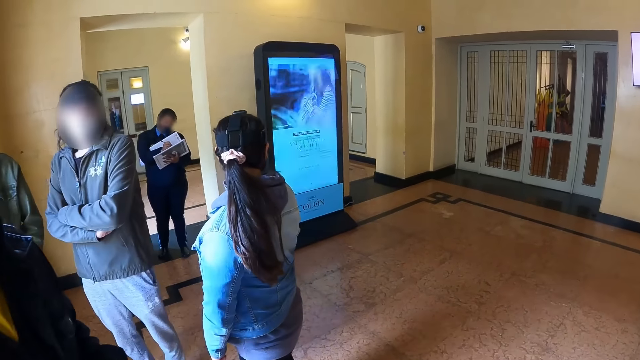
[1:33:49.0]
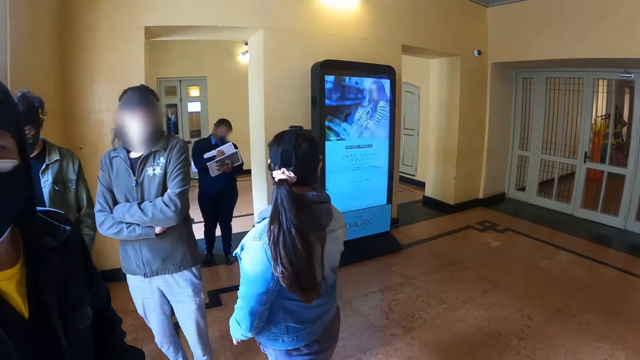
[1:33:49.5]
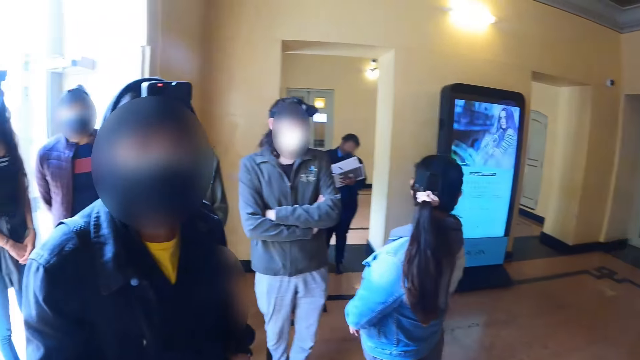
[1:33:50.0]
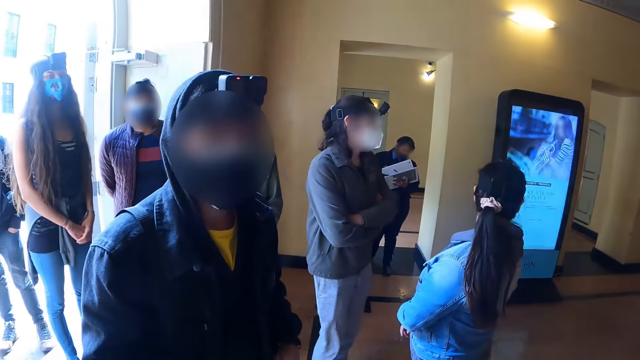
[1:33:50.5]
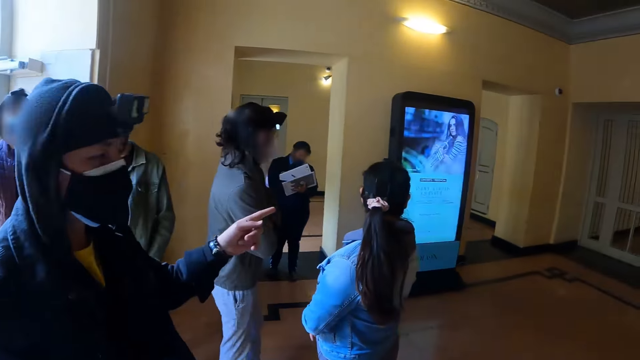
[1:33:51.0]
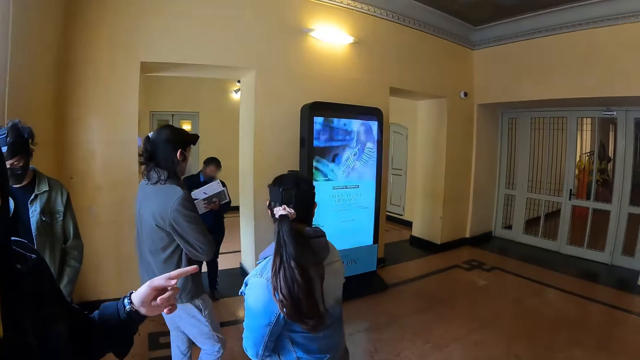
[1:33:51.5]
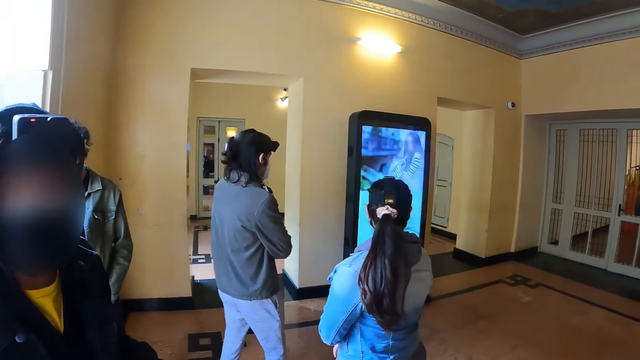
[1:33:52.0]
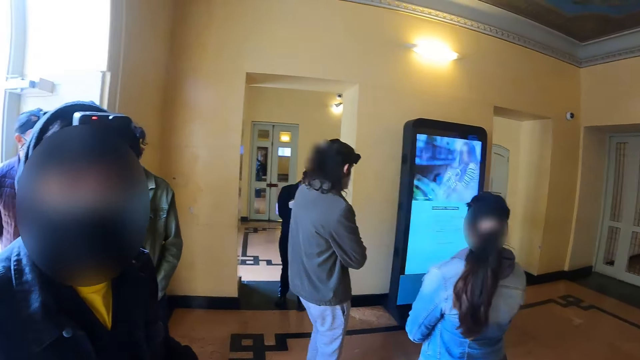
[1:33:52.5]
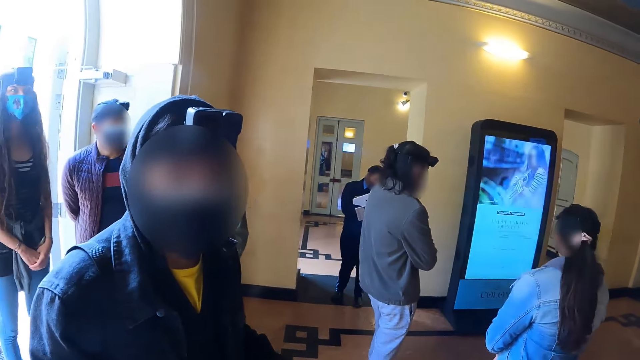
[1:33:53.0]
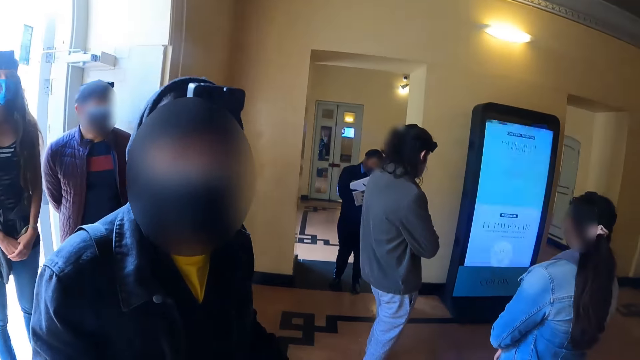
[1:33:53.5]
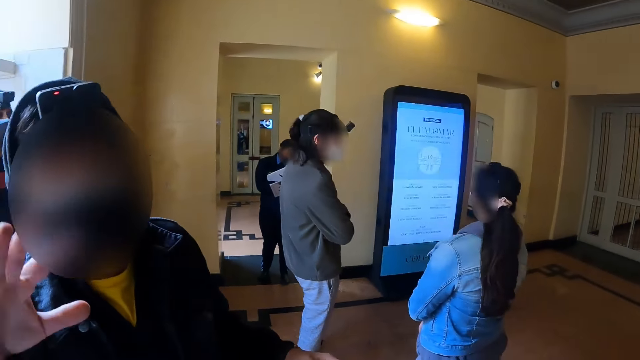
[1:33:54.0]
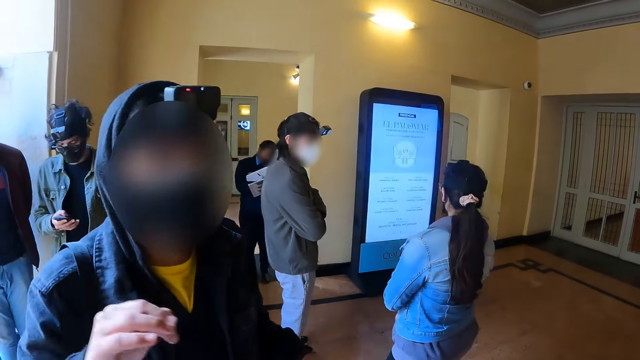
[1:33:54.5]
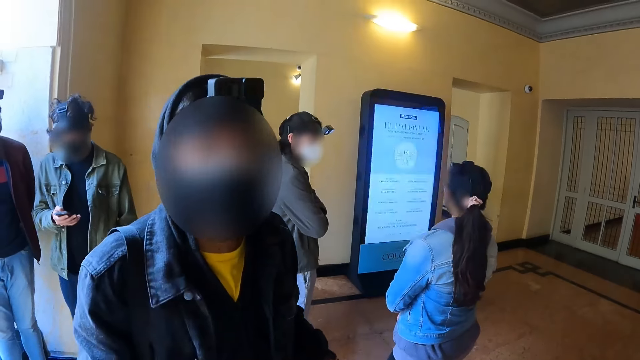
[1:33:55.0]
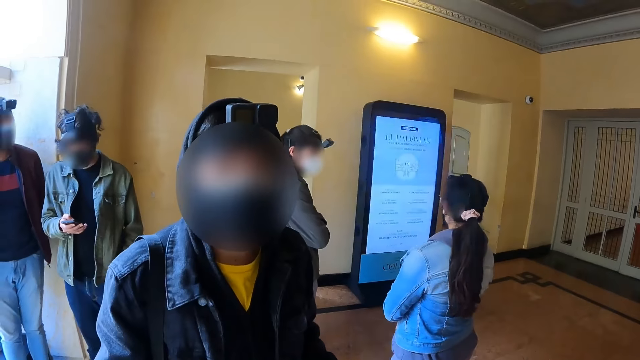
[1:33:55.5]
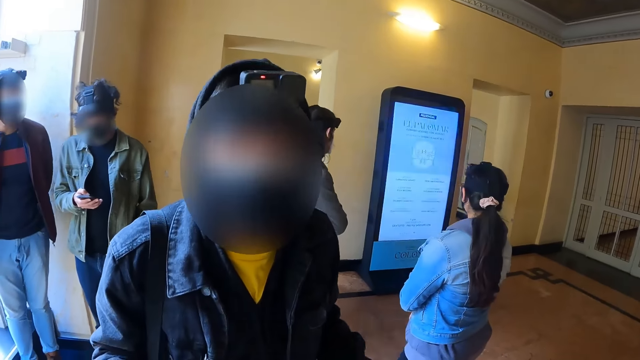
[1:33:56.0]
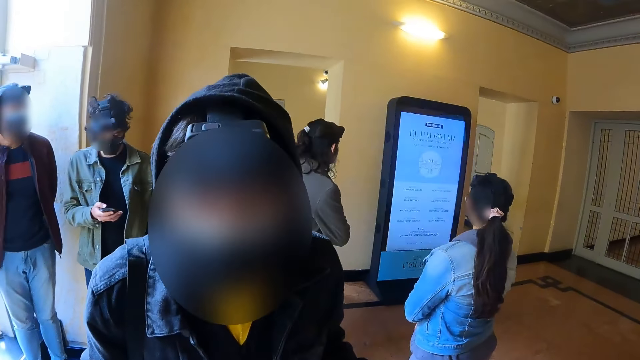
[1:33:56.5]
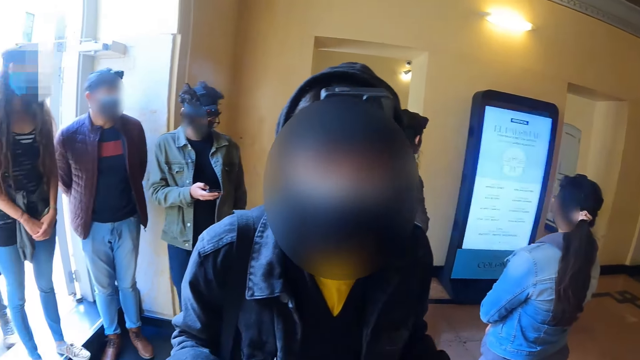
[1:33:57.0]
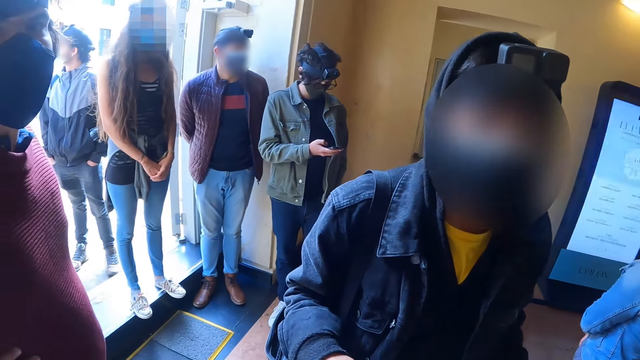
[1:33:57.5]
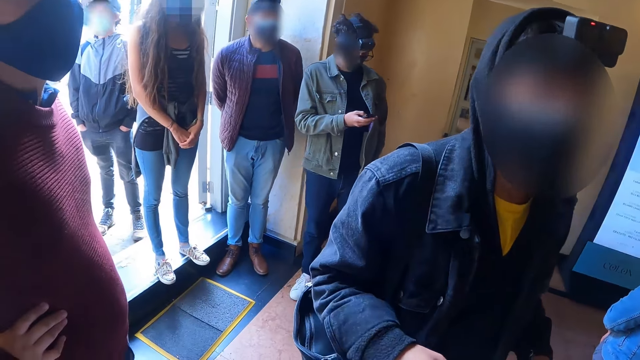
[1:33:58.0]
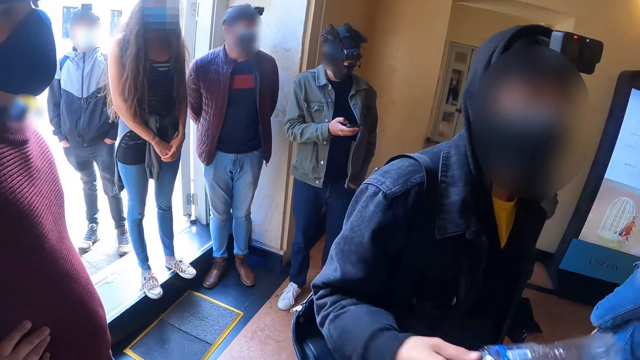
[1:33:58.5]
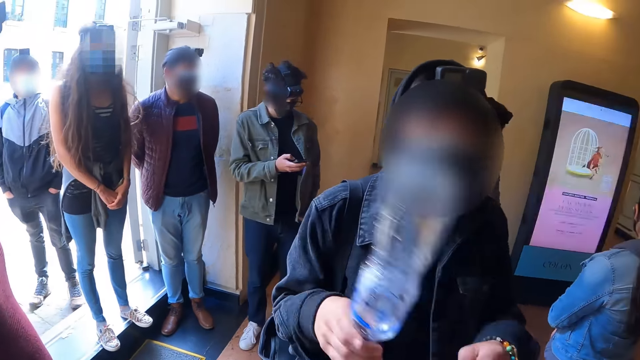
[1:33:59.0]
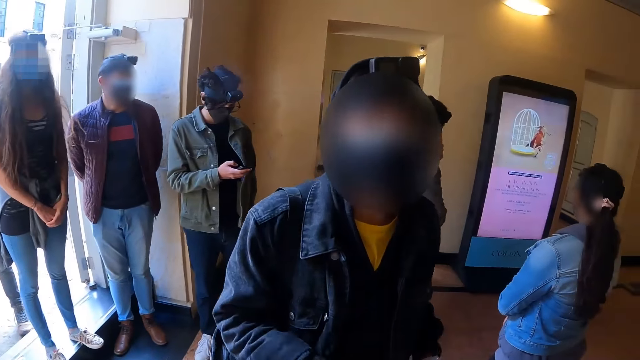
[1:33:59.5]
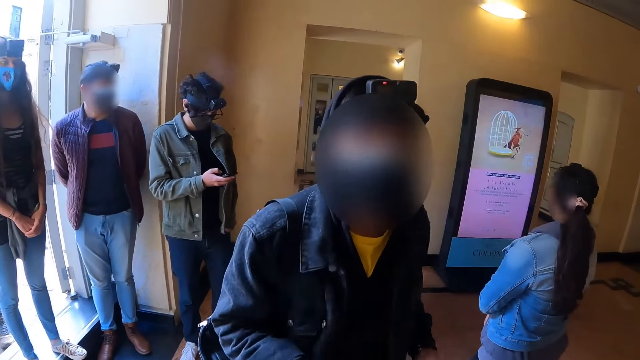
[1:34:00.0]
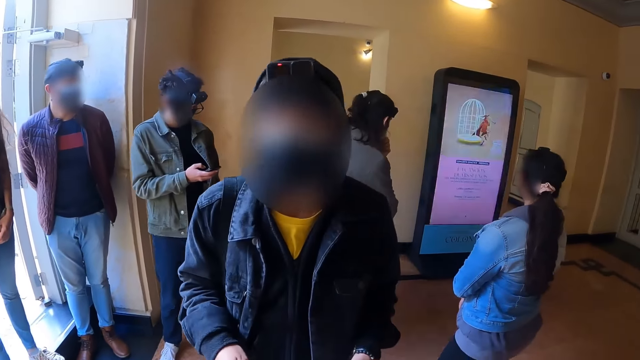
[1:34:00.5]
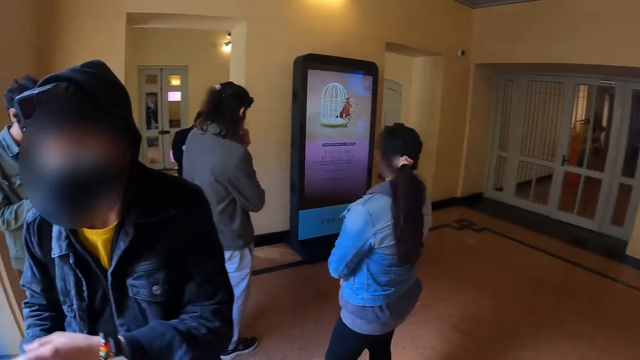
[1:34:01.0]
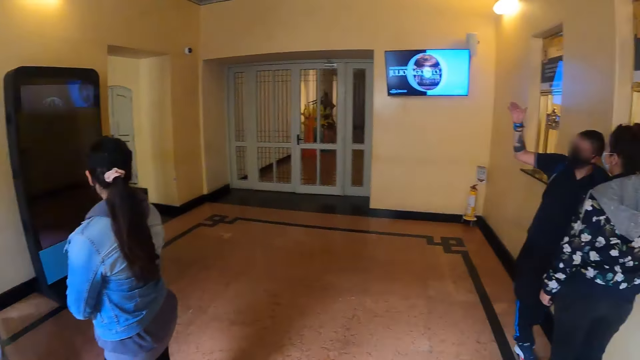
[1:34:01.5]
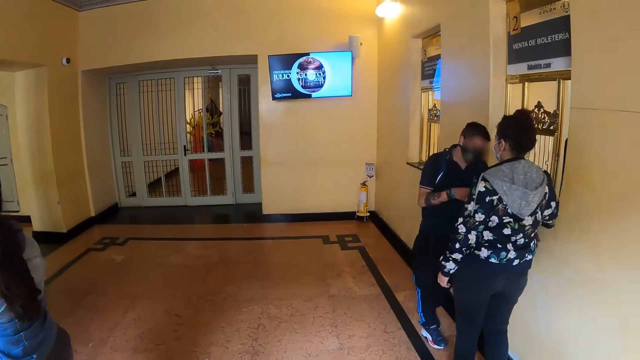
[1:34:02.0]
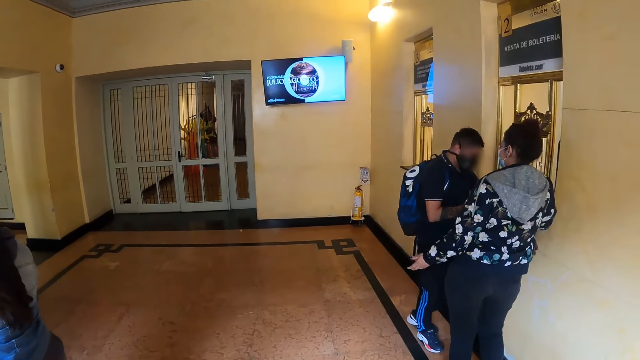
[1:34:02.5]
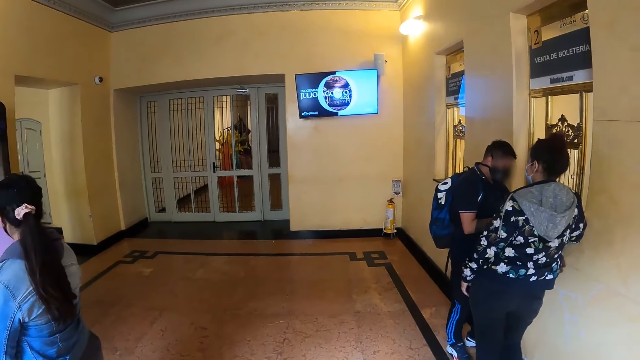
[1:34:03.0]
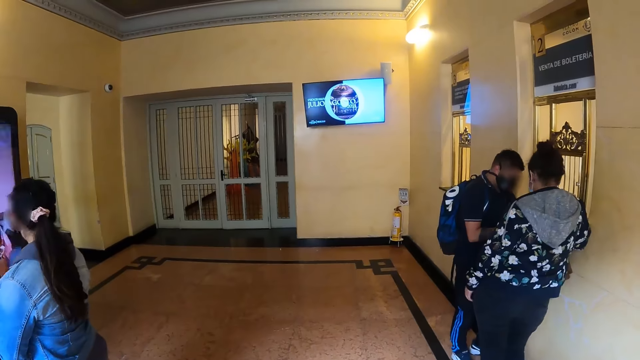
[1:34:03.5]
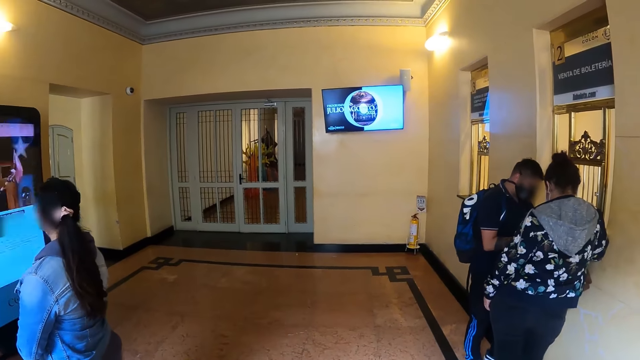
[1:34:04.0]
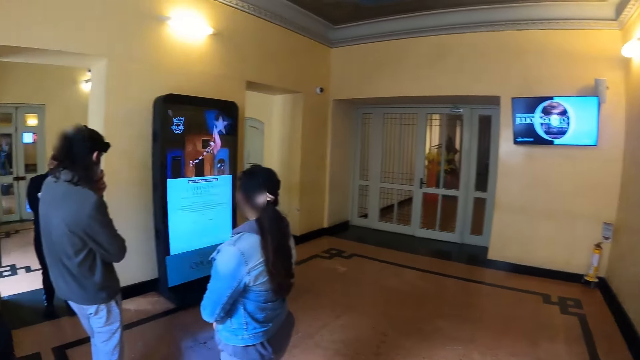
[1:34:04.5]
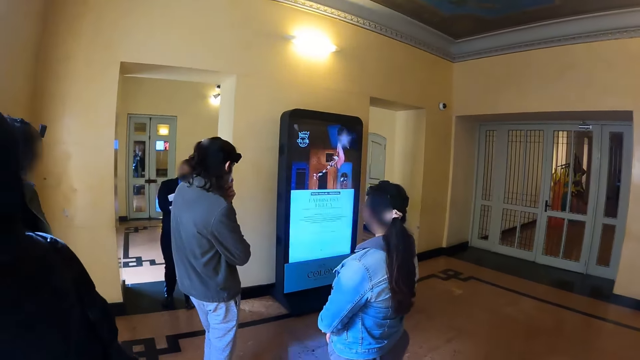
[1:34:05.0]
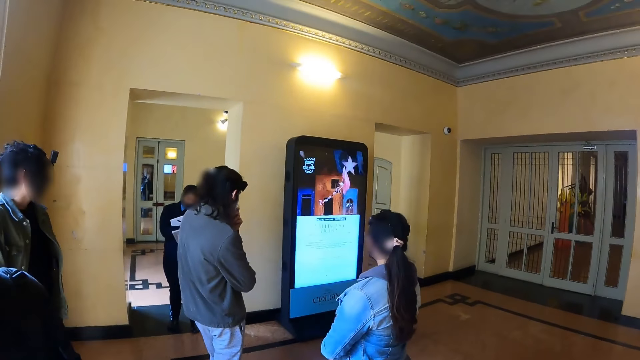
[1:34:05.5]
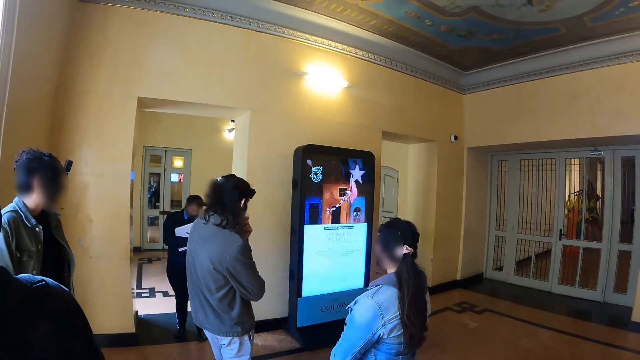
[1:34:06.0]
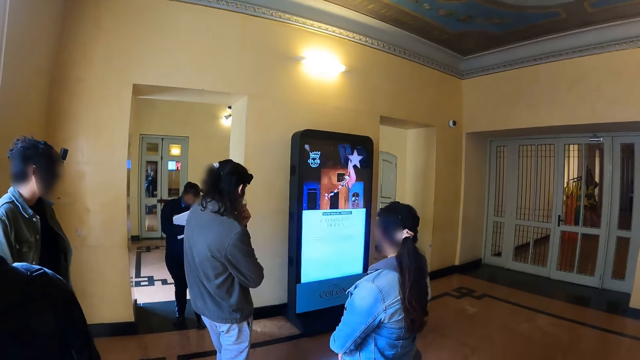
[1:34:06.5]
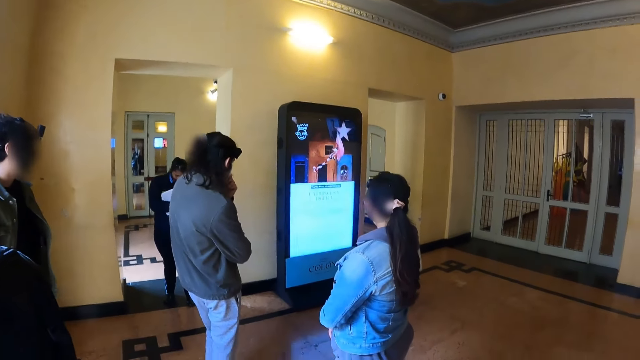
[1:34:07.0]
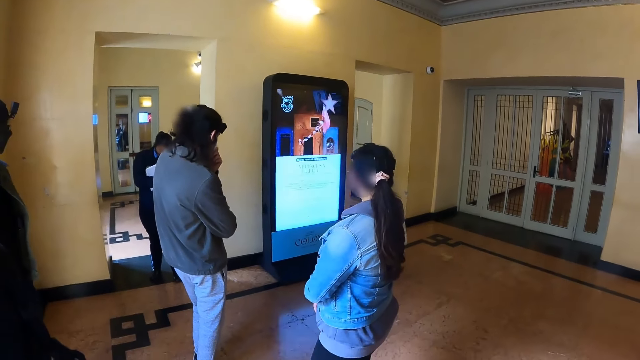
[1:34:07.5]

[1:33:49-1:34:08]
The camera wearer dialogues with a person. They look around the building area.

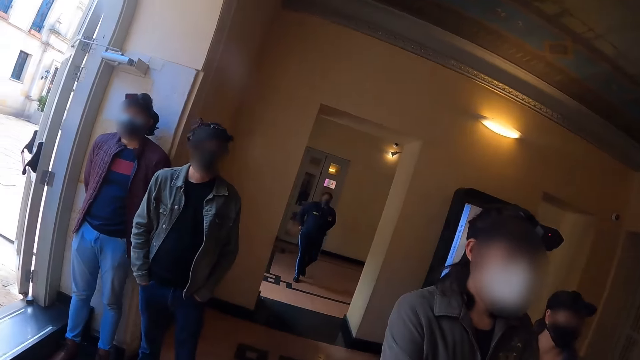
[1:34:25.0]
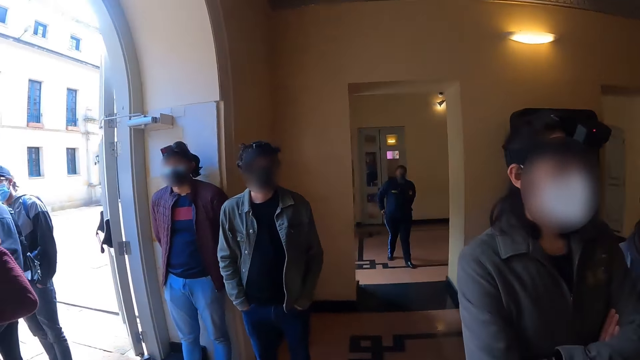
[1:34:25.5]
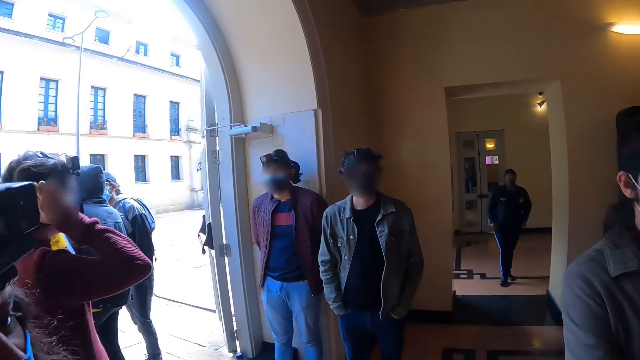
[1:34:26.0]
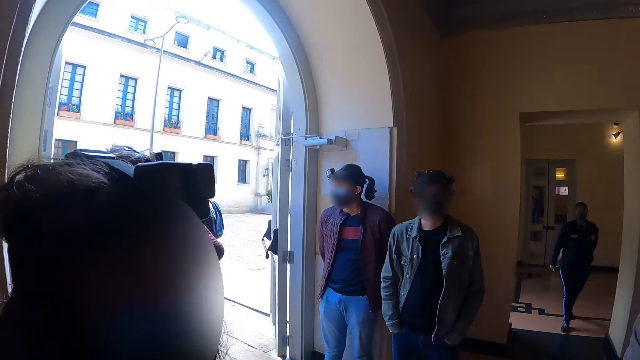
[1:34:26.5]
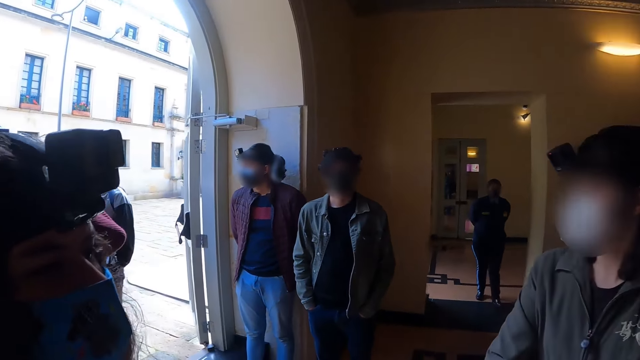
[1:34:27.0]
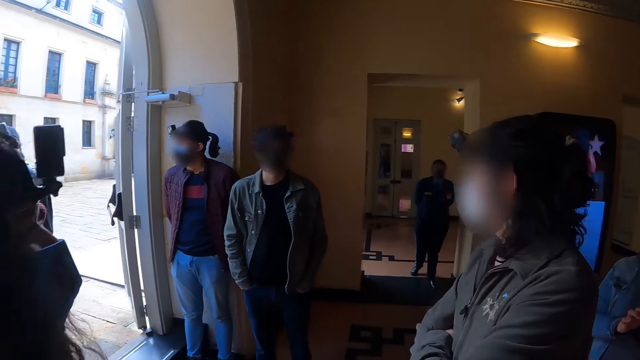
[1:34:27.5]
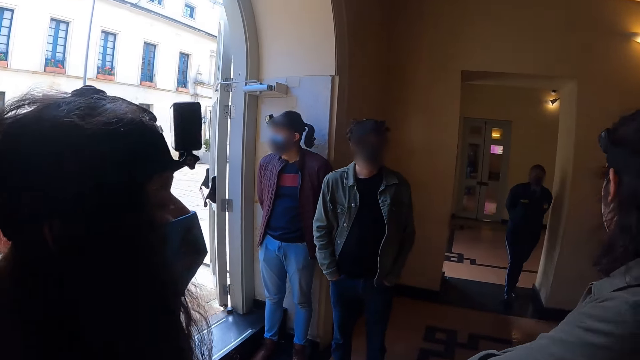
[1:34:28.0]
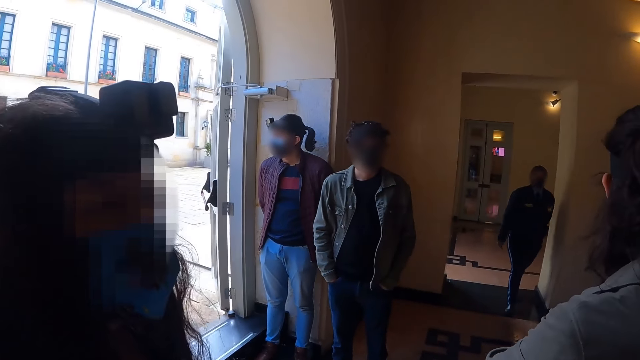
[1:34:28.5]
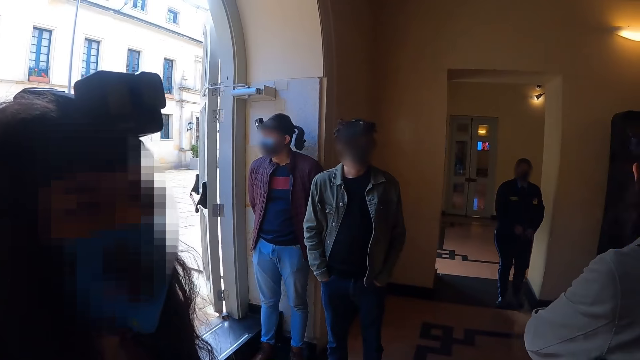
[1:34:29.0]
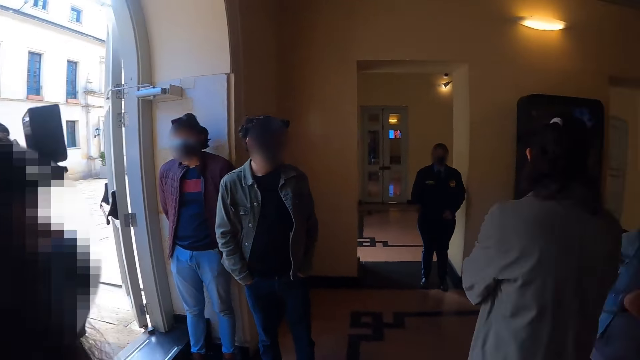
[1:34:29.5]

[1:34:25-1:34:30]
The camera wearer dialogues with a person.
